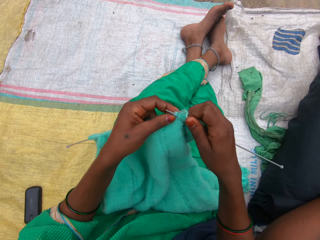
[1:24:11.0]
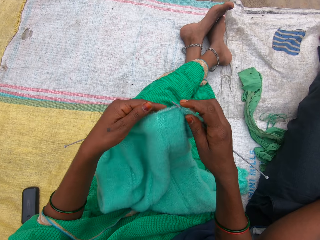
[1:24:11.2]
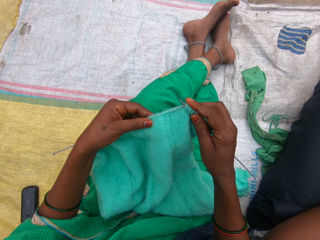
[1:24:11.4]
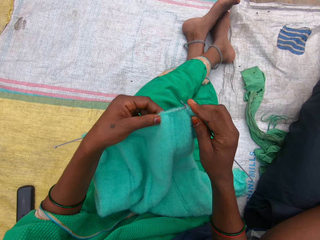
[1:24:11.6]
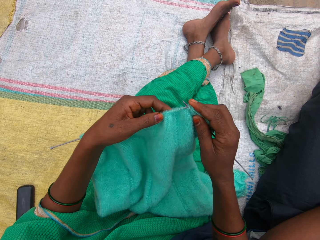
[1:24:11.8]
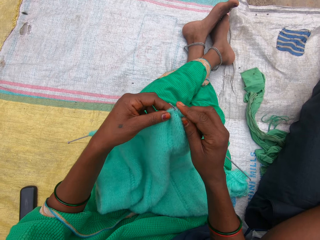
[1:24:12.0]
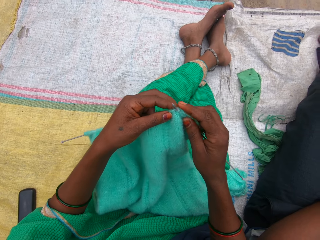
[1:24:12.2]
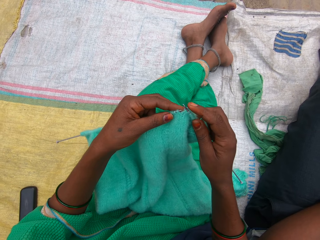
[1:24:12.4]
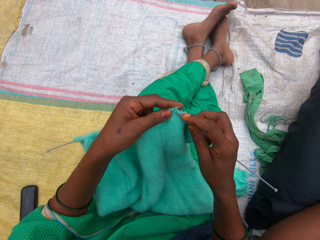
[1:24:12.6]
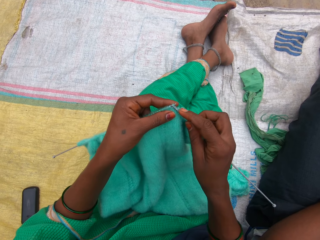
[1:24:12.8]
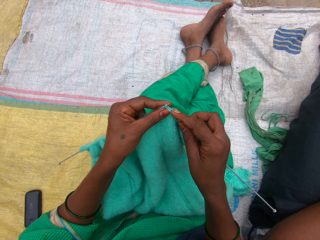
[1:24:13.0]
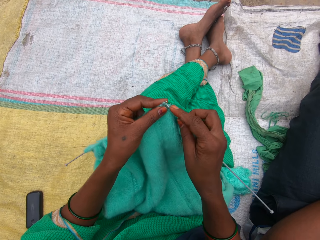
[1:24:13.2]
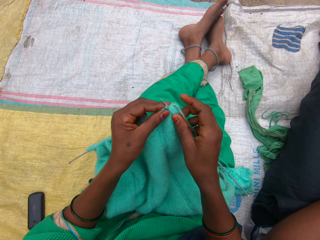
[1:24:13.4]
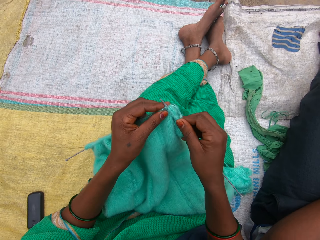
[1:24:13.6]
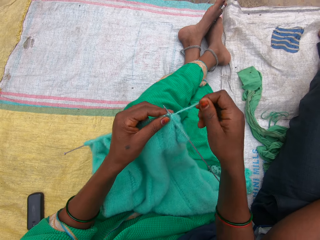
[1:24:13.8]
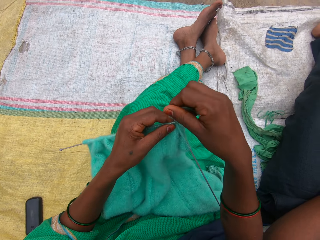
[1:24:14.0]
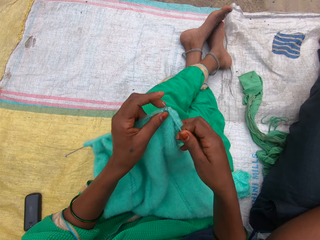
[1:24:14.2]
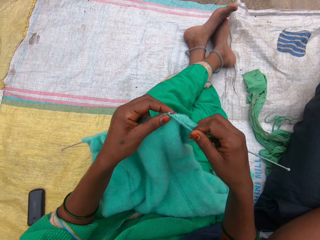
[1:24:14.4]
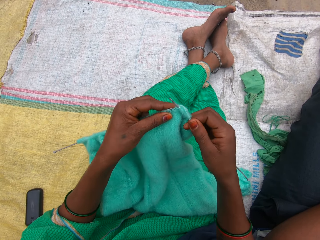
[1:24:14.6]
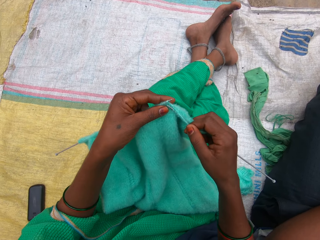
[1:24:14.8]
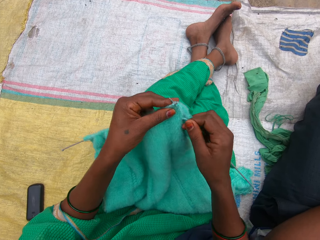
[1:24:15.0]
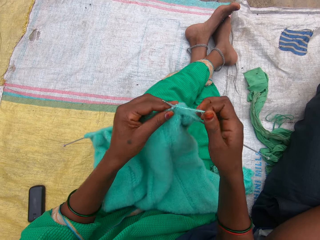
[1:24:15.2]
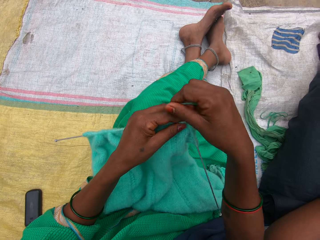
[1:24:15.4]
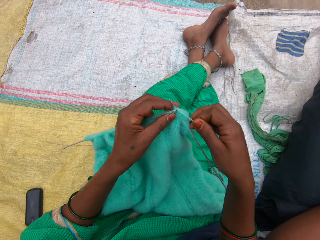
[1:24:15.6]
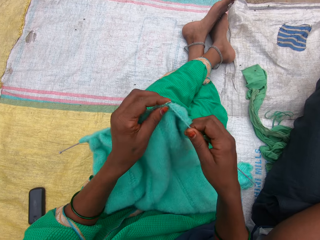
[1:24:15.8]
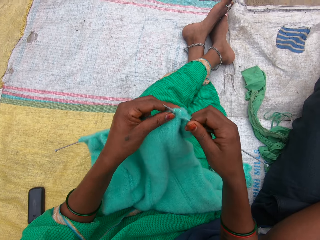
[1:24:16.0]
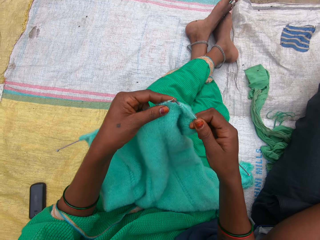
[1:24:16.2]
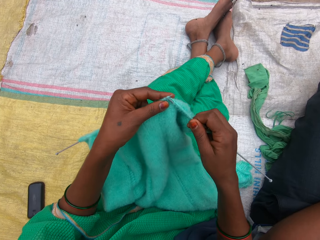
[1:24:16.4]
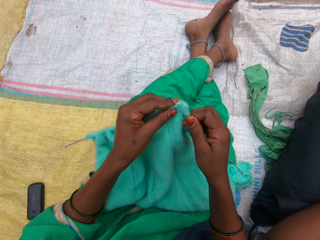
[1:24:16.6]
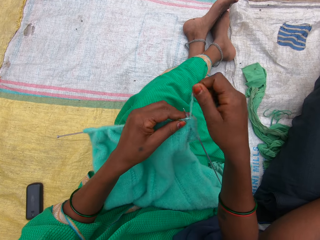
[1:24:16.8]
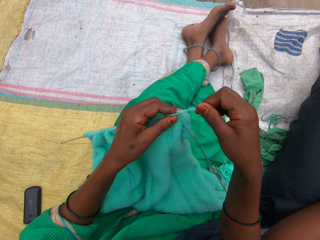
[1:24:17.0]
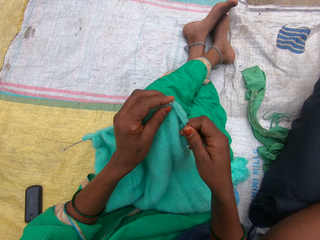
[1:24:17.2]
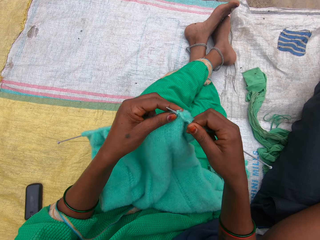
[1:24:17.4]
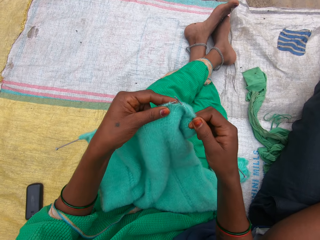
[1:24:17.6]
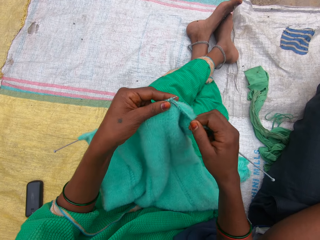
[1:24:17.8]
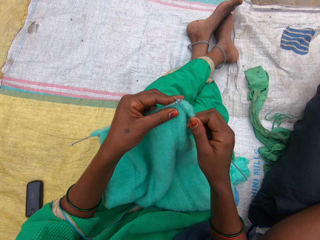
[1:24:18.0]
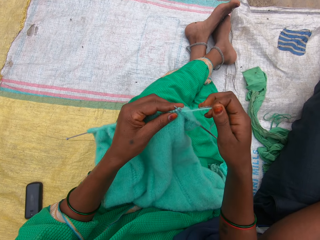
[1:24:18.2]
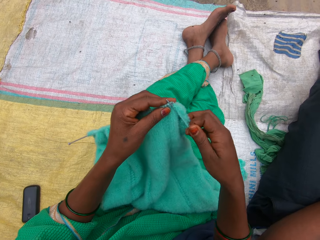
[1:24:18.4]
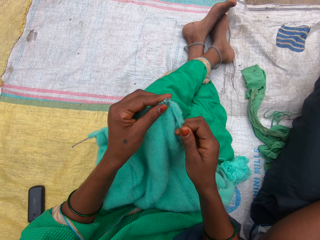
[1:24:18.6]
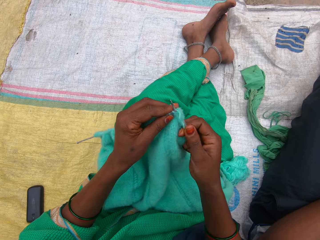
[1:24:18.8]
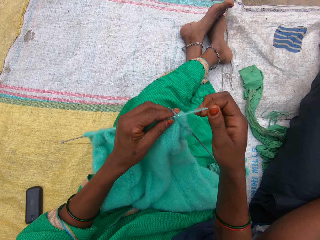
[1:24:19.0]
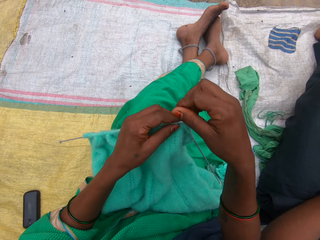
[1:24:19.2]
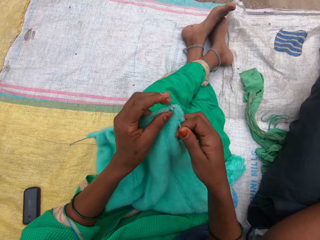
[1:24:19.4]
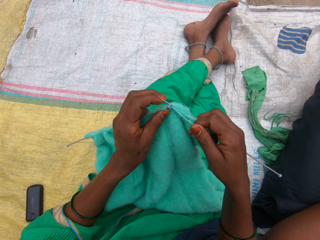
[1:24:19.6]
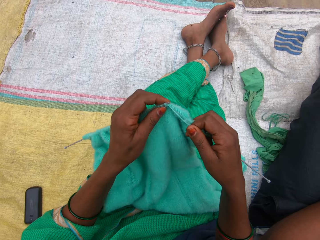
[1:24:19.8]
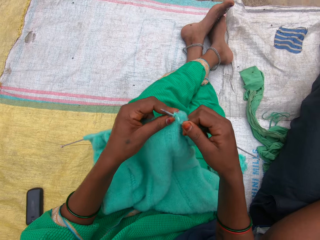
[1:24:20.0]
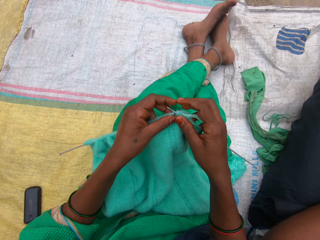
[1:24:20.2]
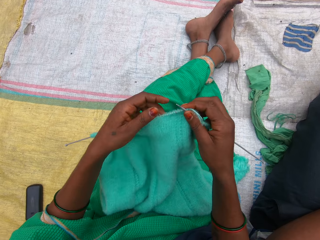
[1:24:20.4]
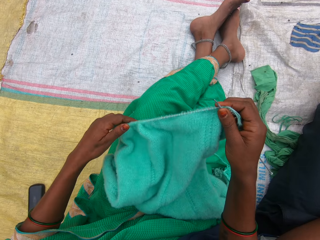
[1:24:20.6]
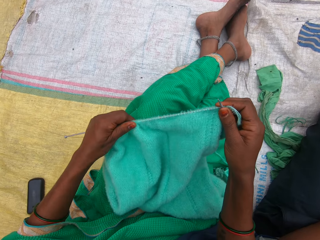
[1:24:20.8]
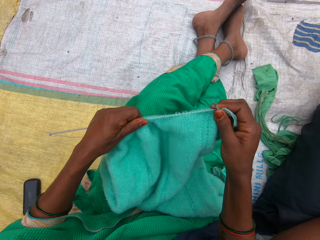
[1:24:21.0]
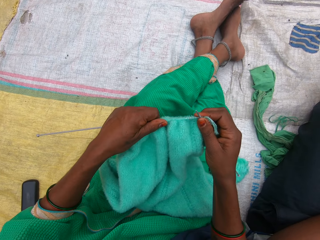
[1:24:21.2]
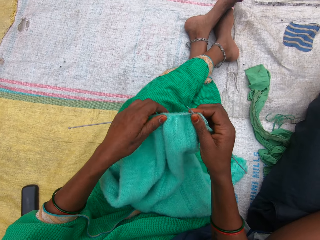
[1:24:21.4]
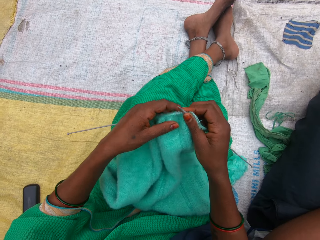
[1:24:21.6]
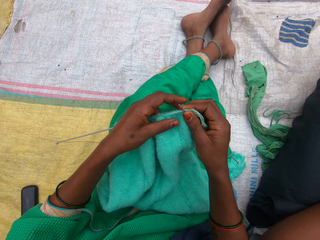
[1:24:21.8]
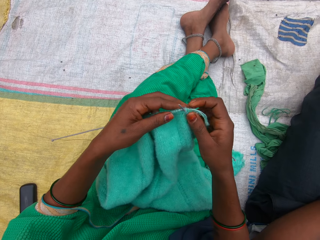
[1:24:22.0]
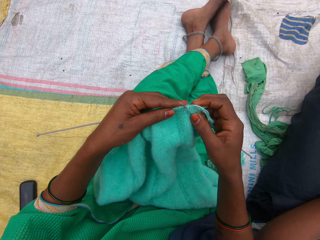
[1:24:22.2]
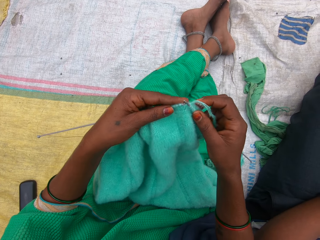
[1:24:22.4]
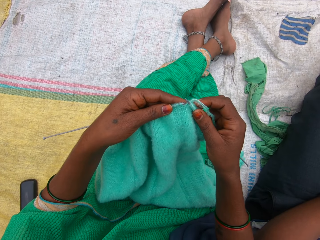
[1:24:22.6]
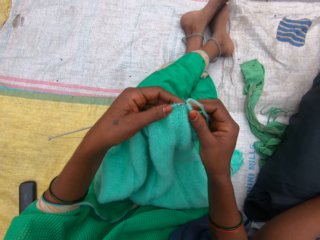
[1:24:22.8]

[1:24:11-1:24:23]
The camera wearer straightens the fabric. They knit the fabric. They hold the thread.

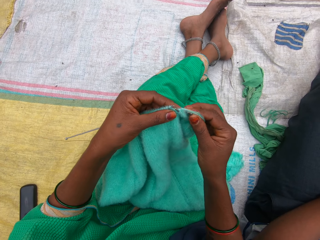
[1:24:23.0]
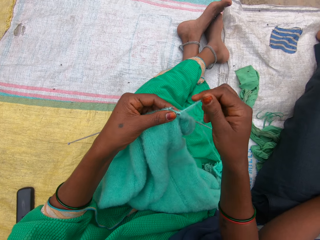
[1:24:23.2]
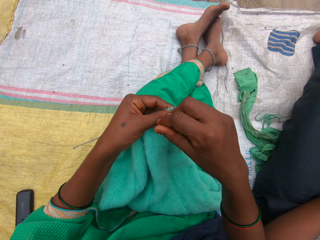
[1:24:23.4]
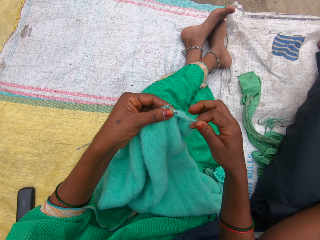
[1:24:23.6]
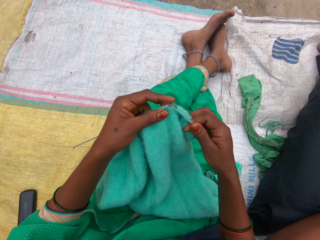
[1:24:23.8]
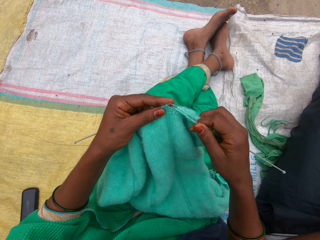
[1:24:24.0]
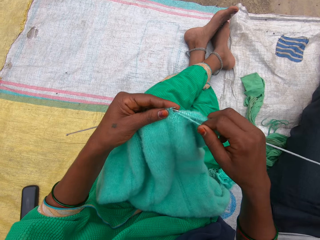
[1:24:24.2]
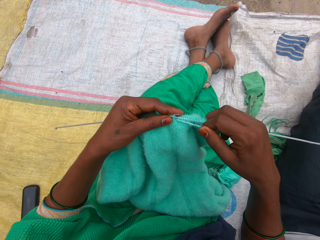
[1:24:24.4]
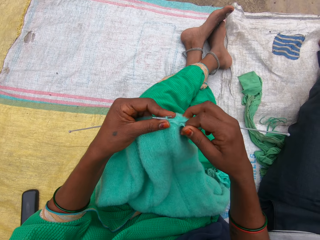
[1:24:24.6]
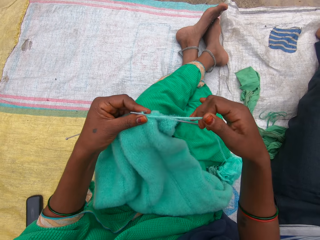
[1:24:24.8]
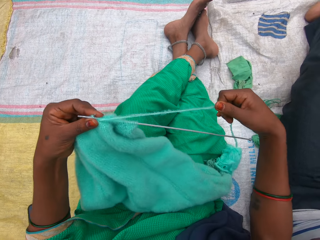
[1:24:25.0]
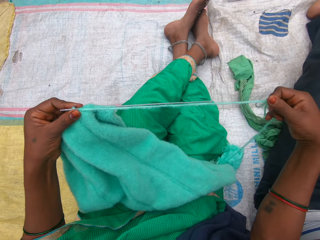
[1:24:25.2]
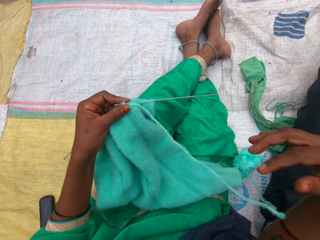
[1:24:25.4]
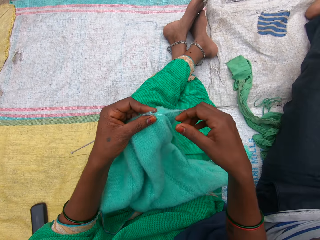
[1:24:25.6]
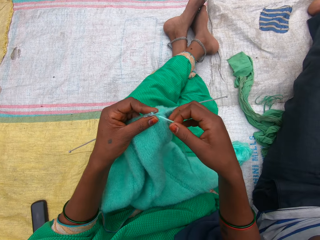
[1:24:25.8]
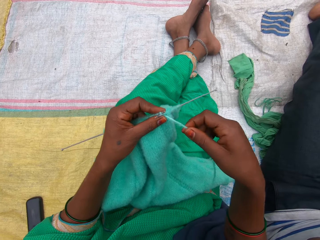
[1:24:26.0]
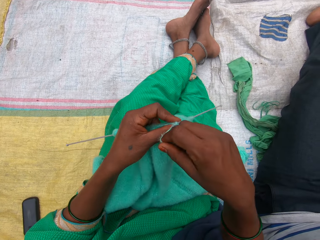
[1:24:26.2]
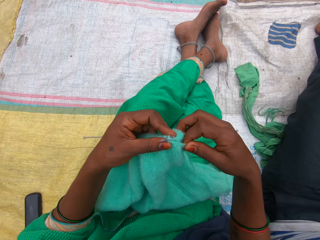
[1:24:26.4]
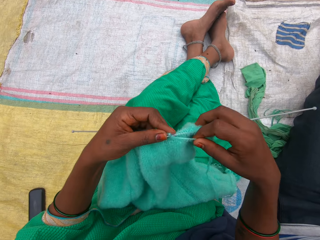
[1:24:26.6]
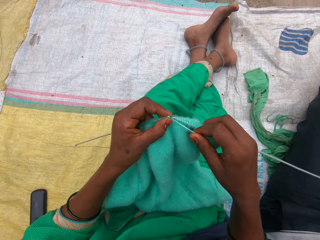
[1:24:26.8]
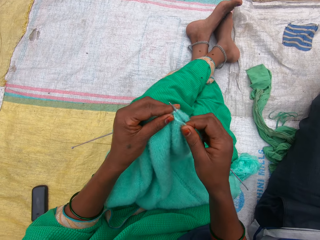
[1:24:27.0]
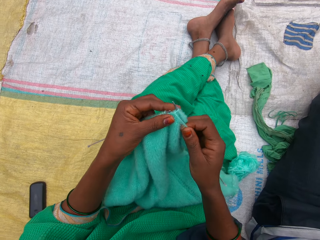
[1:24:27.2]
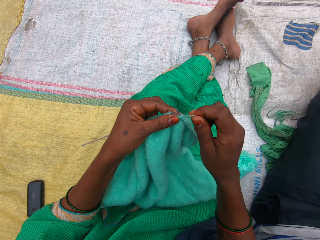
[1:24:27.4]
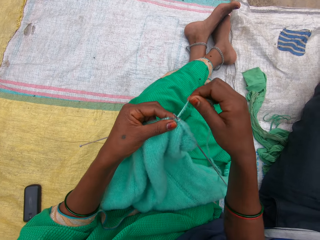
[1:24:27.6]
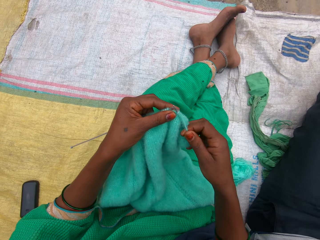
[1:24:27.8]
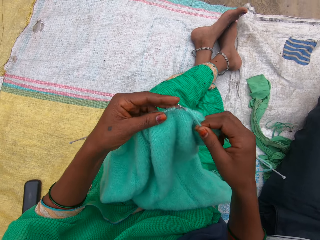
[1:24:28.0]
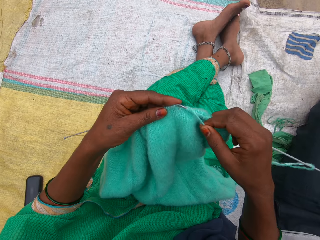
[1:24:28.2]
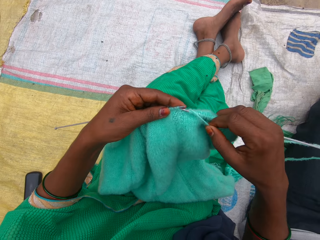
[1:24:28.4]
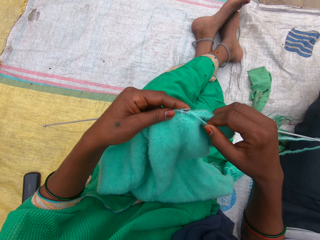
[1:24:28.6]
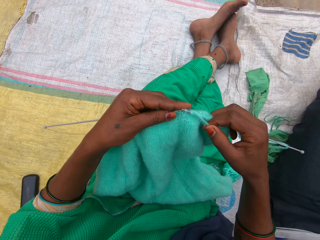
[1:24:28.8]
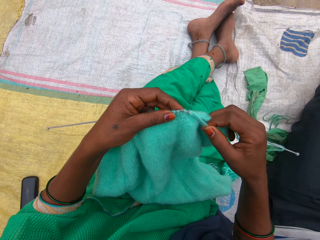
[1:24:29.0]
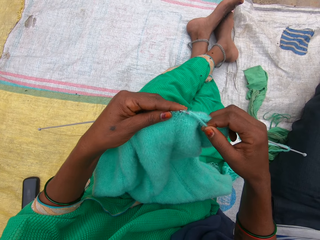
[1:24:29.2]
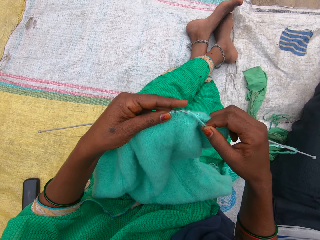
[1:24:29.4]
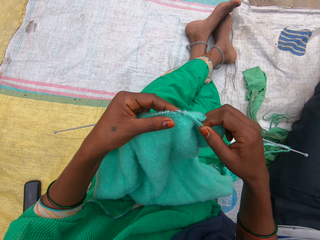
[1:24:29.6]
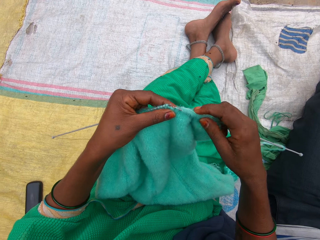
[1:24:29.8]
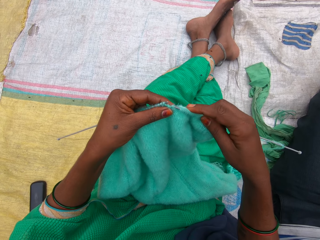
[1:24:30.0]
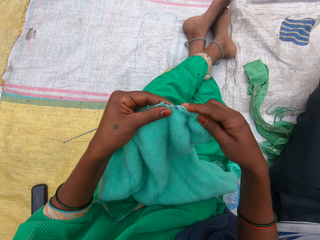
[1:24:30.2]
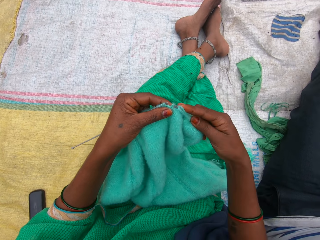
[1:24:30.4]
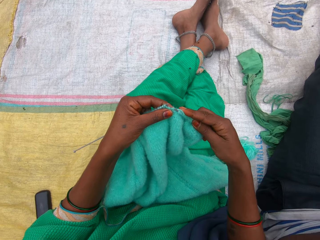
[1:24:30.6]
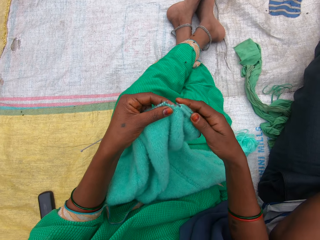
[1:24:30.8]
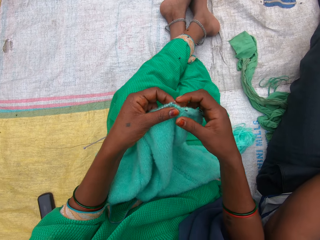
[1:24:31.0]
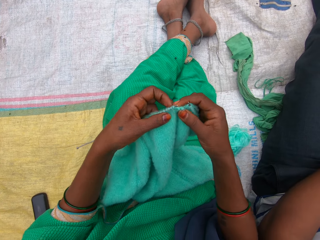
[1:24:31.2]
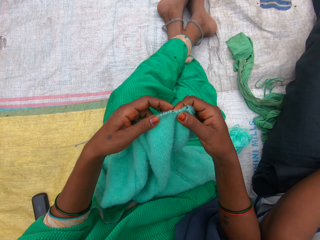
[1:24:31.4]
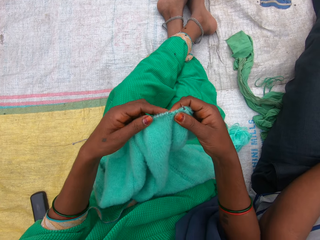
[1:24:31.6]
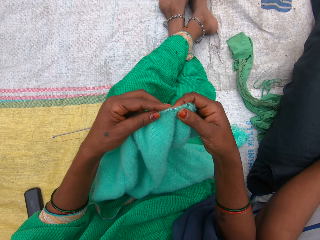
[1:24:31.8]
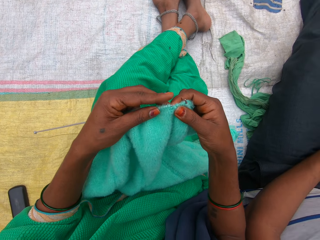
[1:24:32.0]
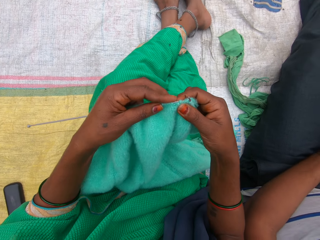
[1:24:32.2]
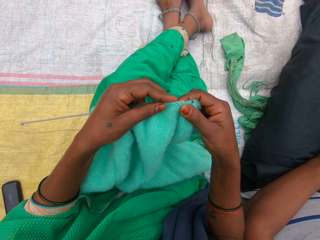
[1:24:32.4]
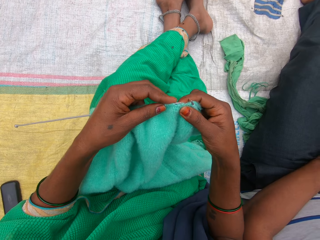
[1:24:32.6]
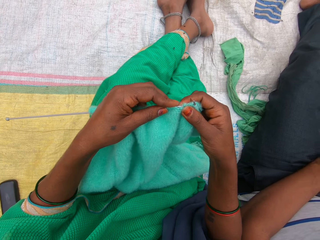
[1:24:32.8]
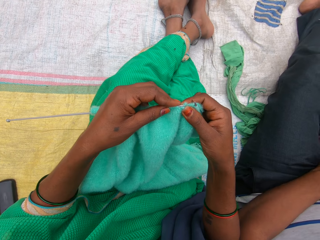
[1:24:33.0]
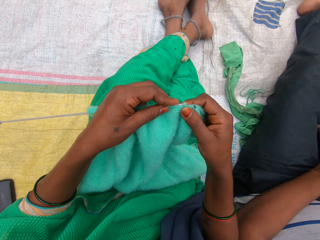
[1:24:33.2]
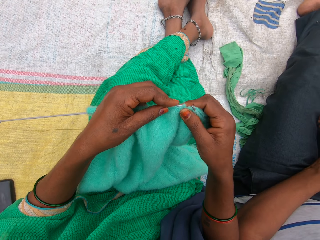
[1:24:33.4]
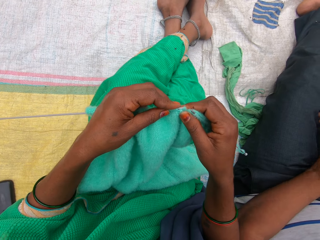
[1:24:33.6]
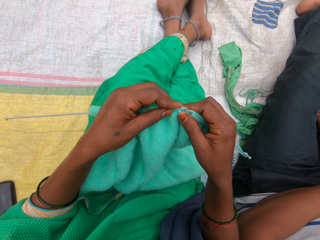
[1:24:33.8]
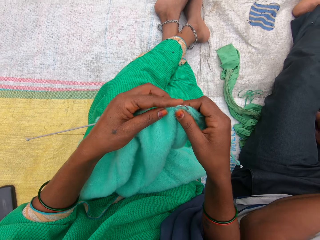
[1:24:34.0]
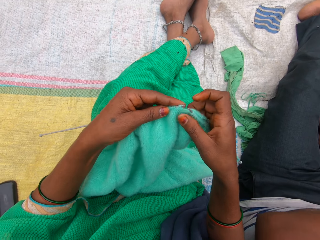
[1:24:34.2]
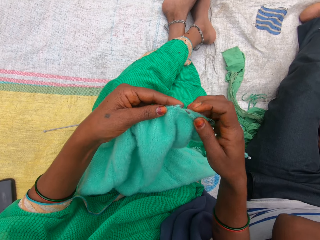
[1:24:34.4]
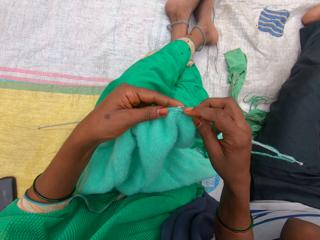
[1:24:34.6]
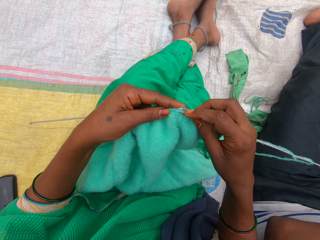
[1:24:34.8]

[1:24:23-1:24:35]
The camera wearer stretches the thread. They hold the thread. The man moves his left hand.
